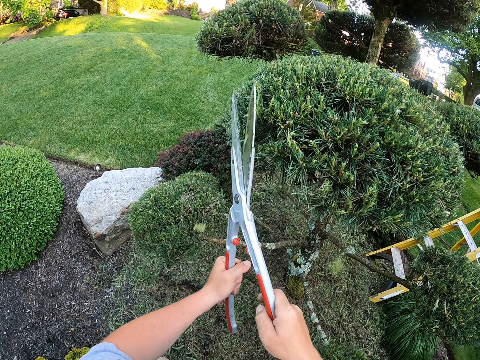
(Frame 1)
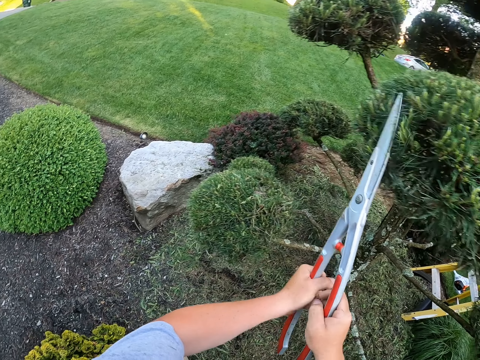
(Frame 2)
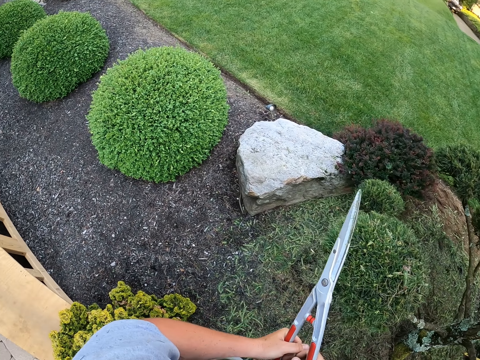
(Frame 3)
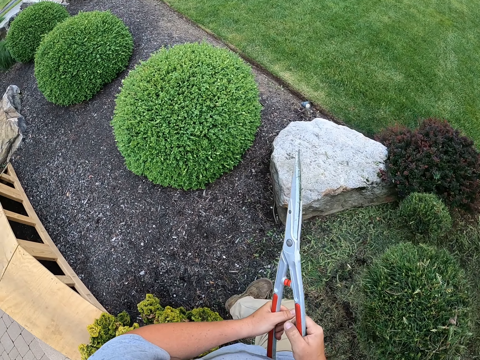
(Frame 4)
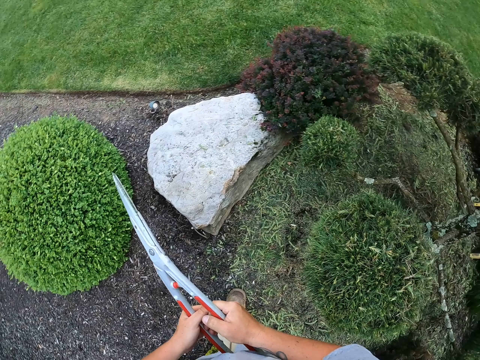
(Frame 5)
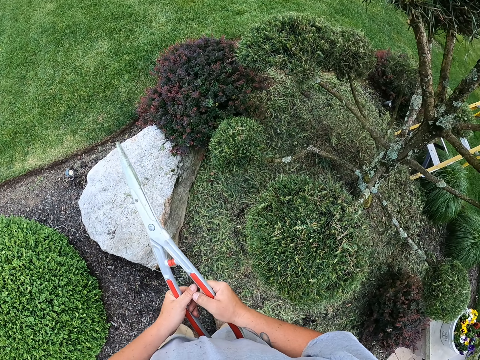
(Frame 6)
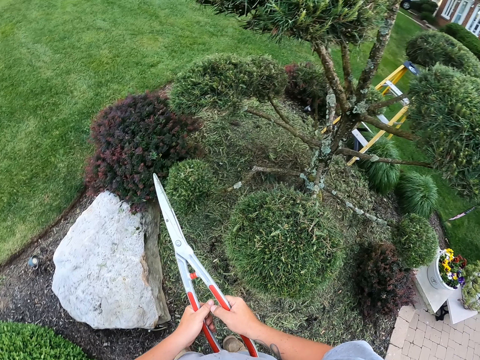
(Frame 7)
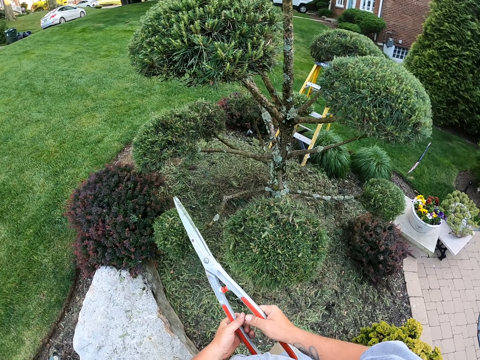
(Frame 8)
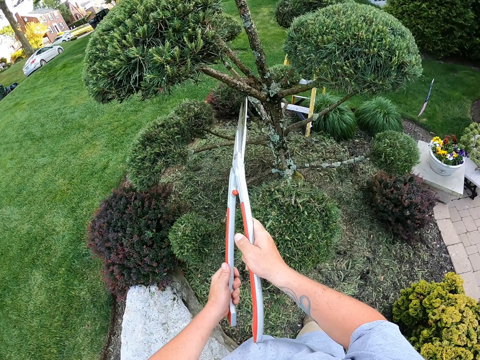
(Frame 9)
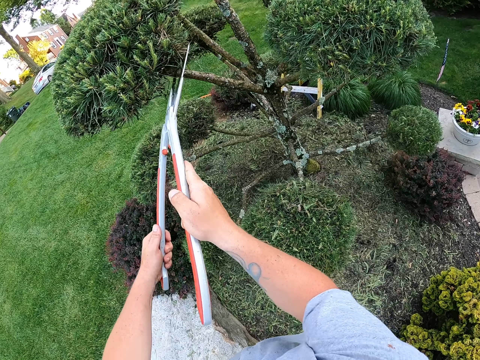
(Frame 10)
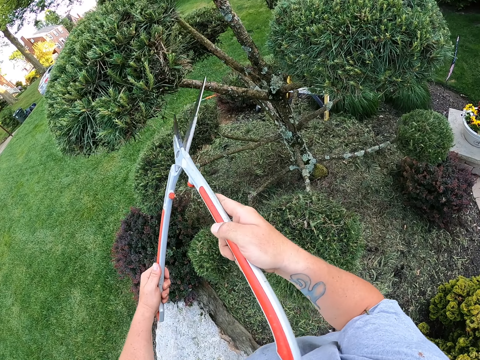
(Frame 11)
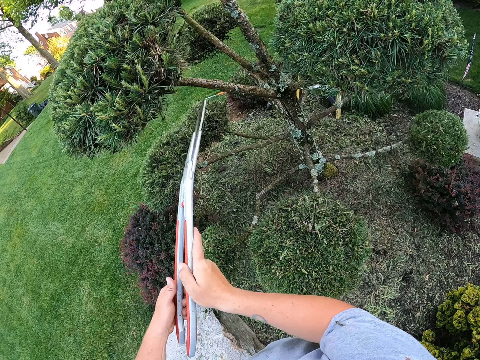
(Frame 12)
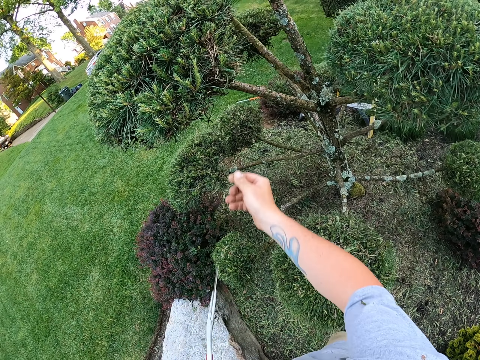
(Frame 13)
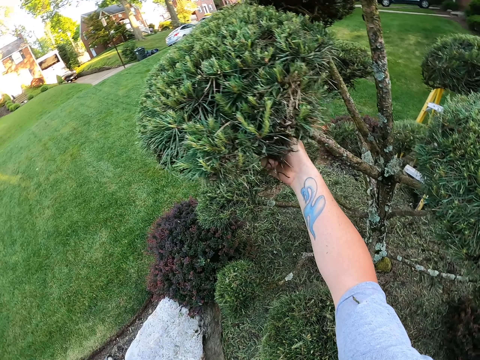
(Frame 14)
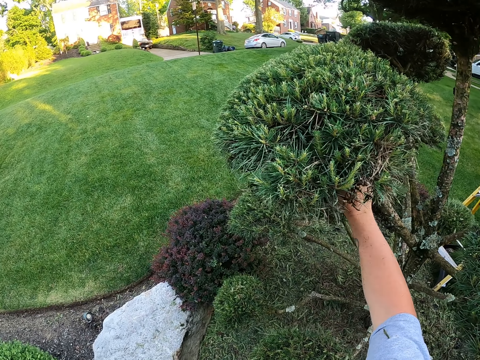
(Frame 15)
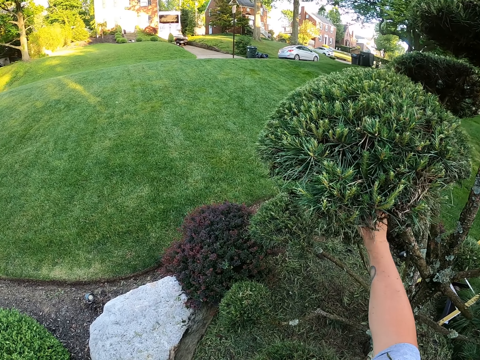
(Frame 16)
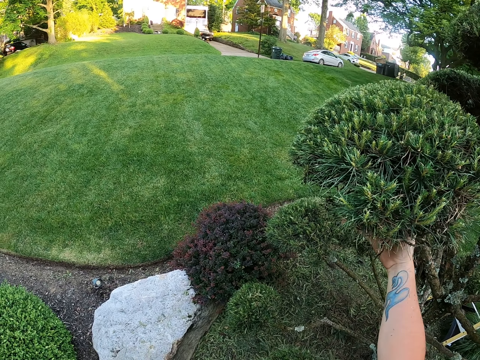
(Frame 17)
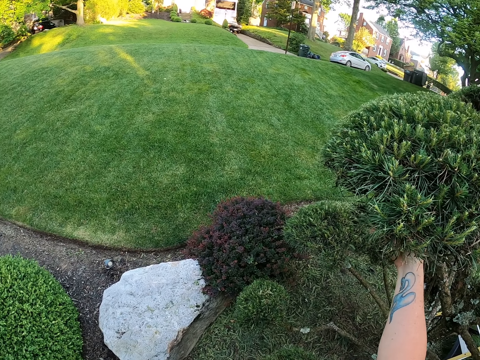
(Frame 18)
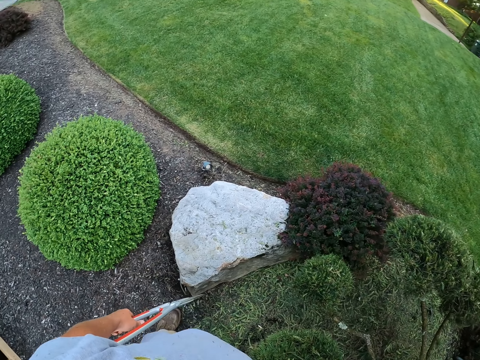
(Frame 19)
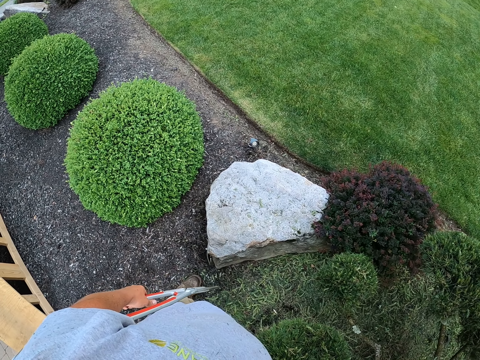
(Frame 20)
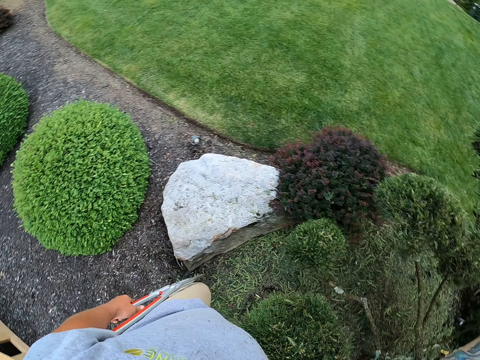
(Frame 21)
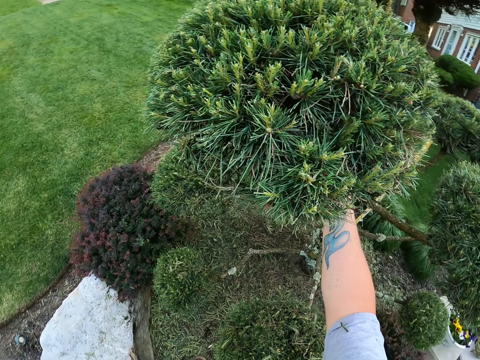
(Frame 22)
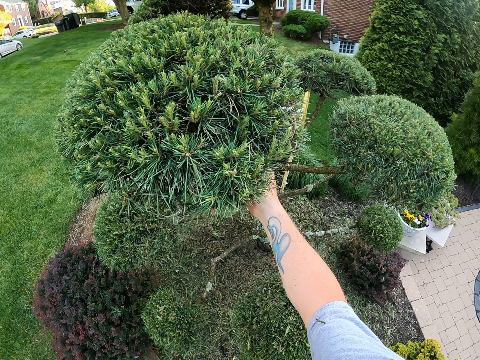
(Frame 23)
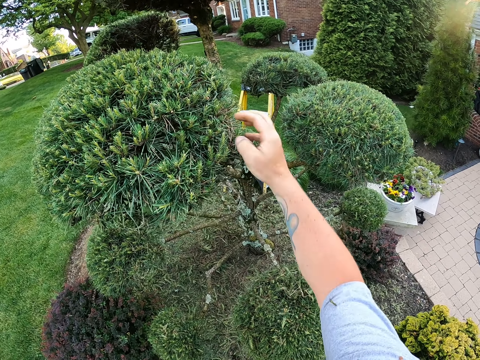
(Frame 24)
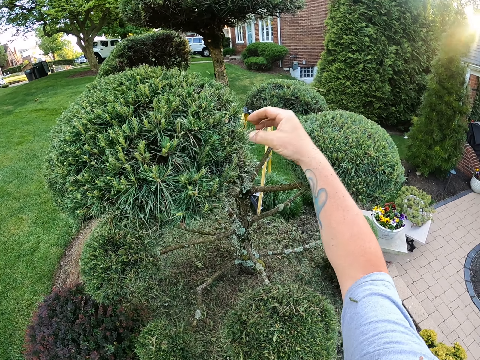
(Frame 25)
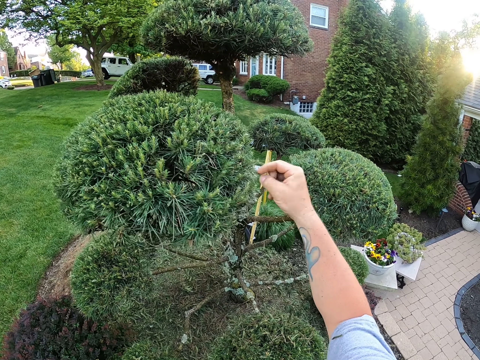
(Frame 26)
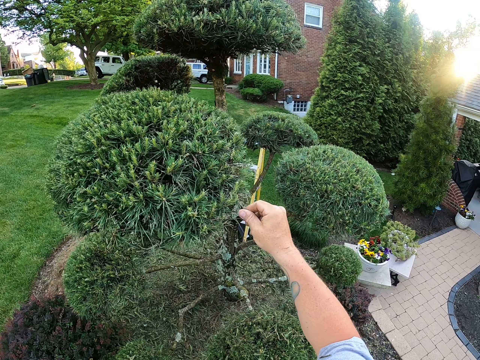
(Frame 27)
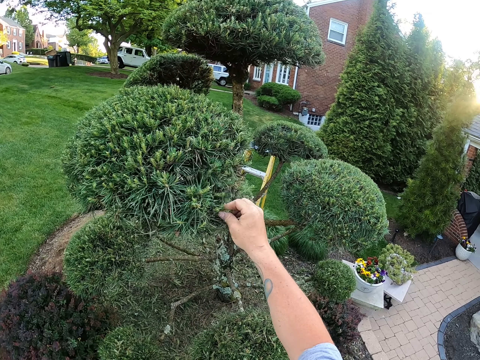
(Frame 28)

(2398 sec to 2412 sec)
The camera wearer walks on the compound with the secateurs on the hand. They look to the other side and move a few steps. They trim the leaves on the tree with the secateurs. They remove the secateurs from the tree. They remove dry branches on the tree with a hand. They touch the flower. They look around. They remove the cutting leaves with the hand. They shake their flowers.

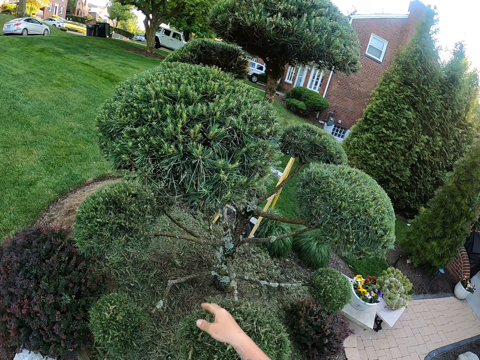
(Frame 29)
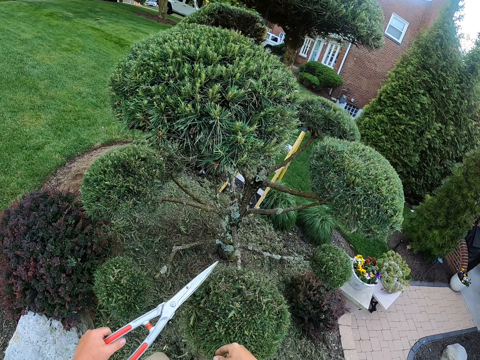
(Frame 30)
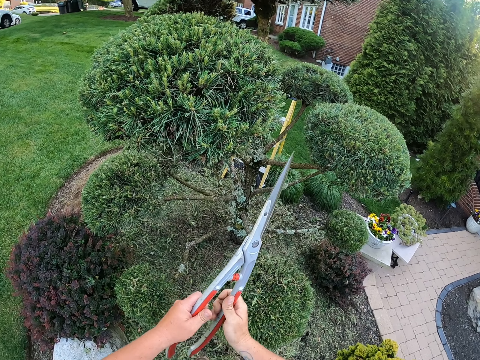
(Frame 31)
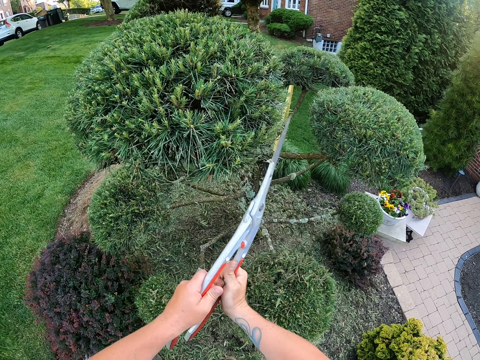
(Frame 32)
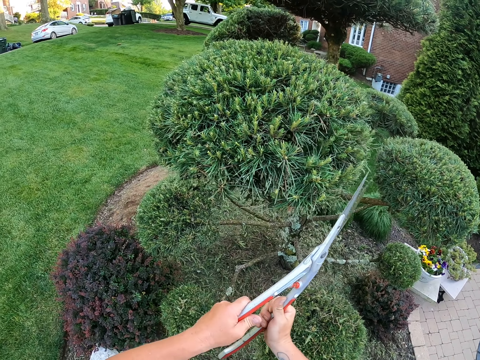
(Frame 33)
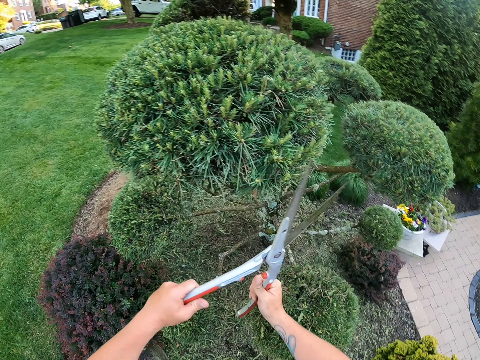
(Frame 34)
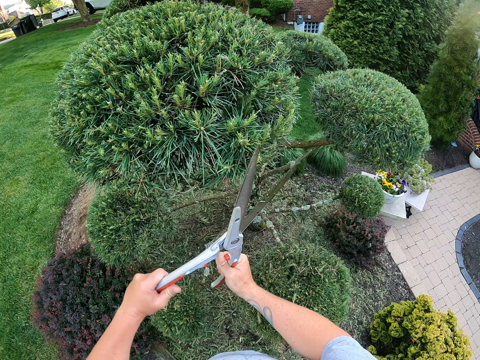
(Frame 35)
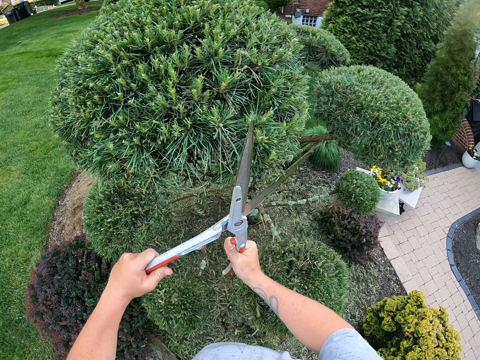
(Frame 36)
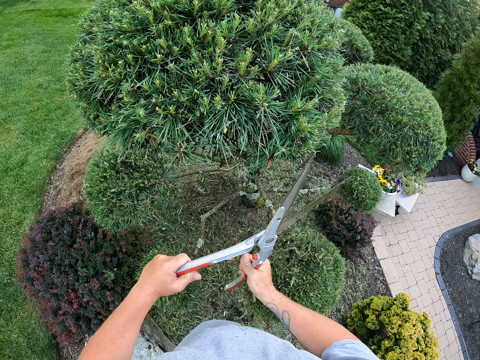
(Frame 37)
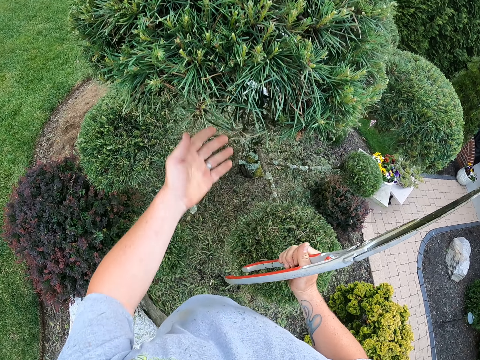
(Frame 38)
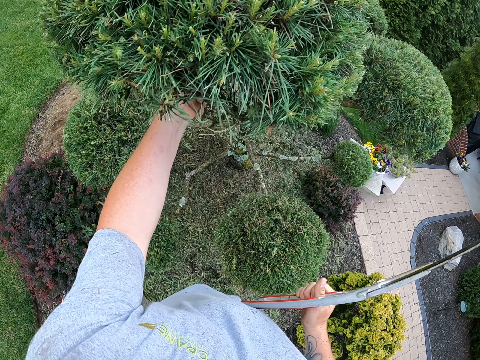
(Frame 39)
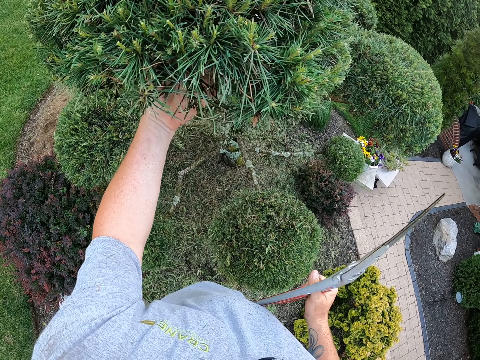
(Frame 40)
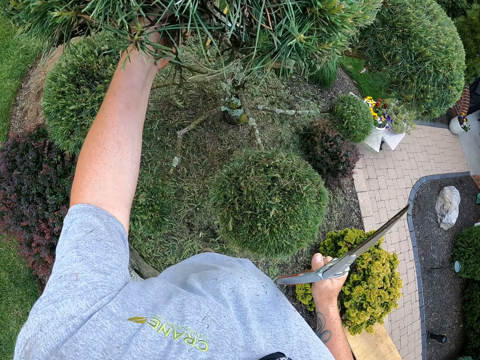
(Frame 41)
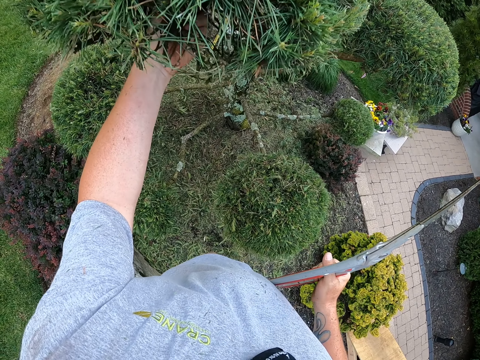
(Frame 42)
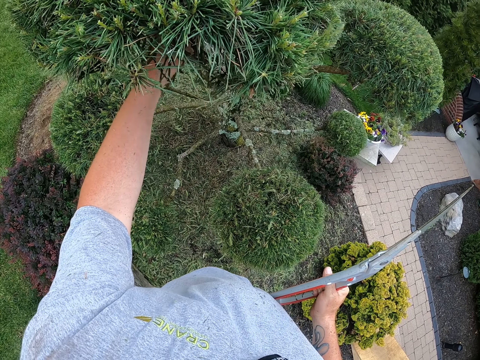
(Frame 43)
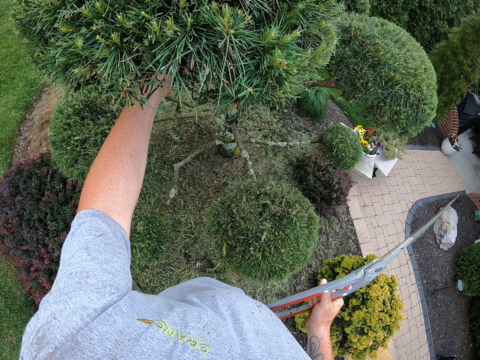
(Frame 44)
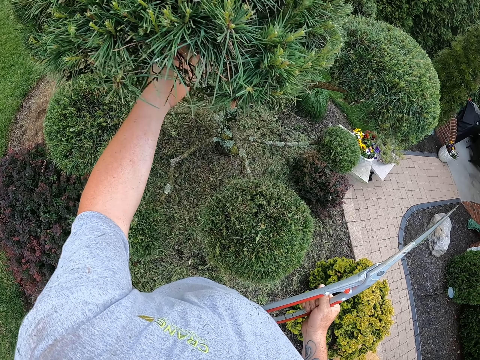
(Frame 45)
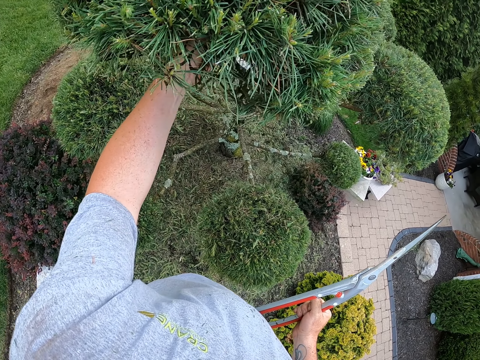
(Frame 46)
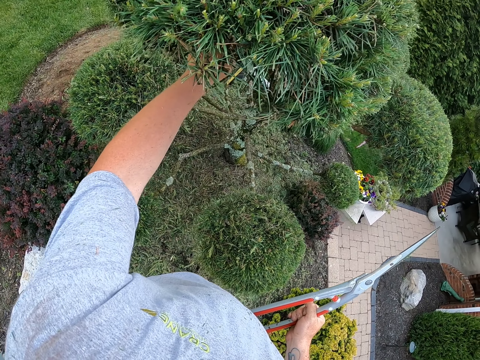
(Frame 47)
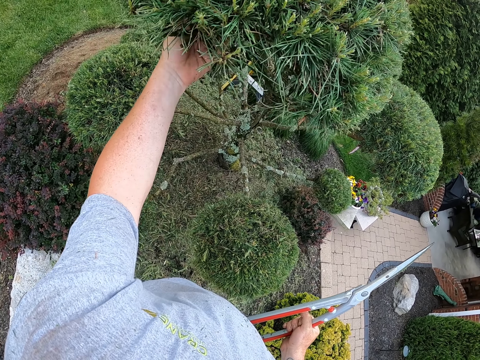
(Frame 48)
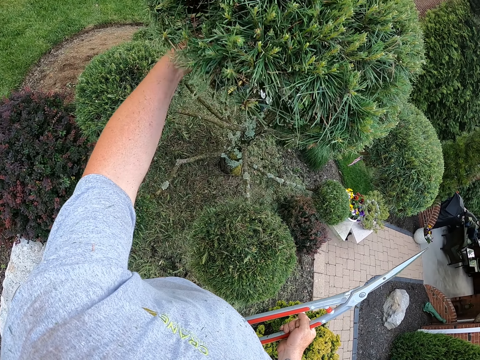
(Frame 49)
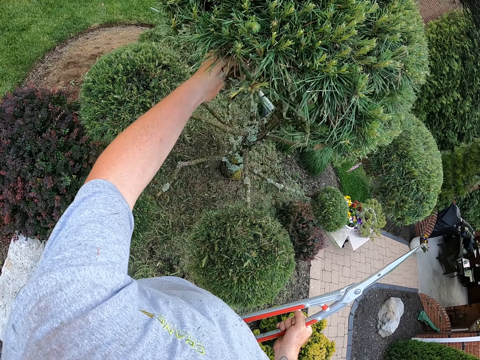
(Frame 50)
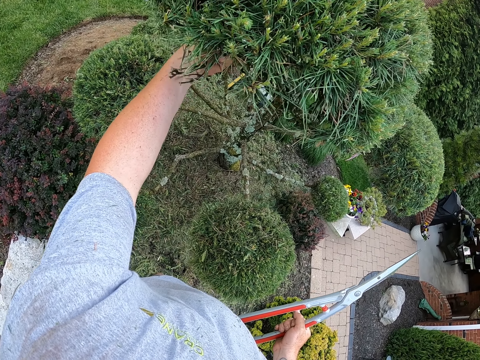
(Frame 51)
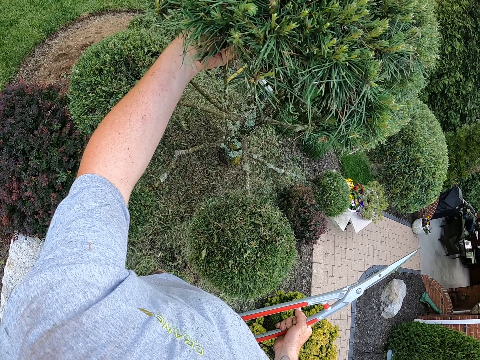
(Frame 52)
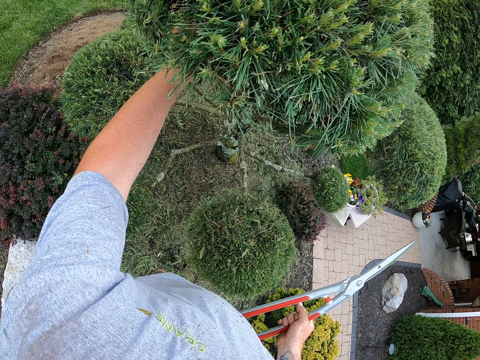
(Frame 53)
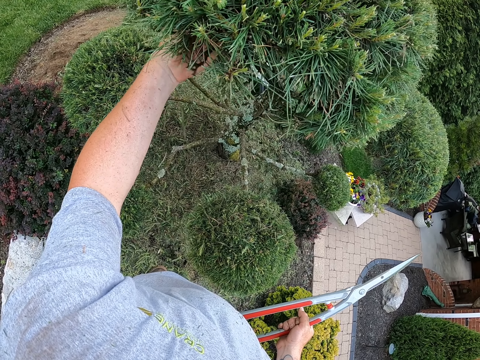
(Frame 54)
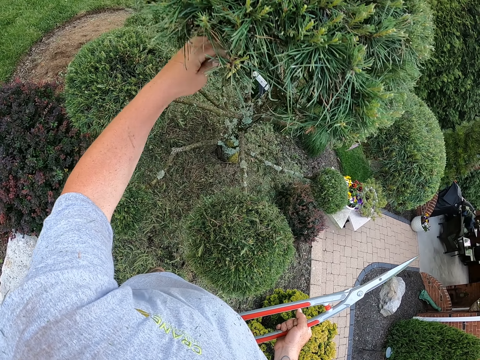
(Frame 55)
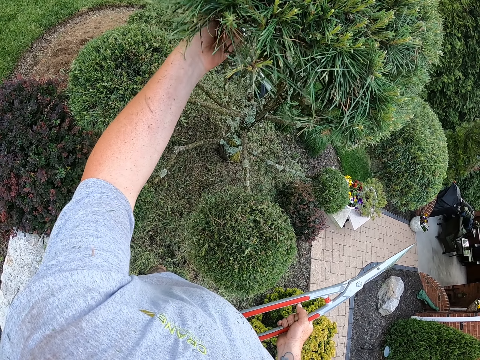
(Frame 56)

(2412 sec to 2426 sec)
The camera wearer removes the hand from the tree. They hold the secateurs with both hands. They trim the leaves on the tree with the secateurs. They remove the secateurs from the tree. They remove dry branches on the tree with a hand. They touch the flower and shake the flower.
